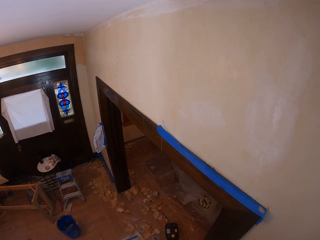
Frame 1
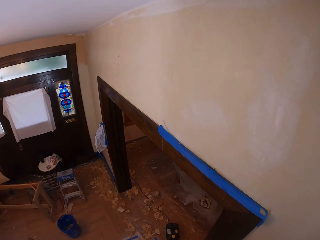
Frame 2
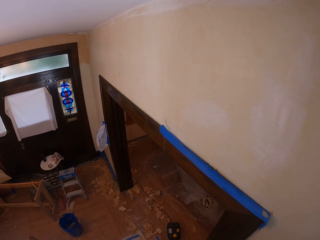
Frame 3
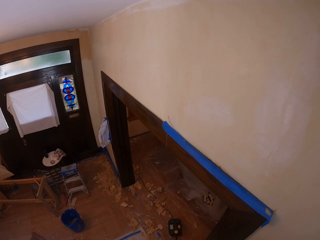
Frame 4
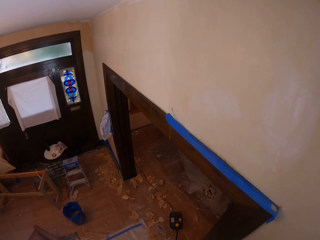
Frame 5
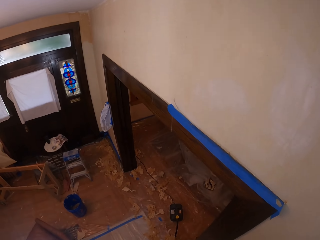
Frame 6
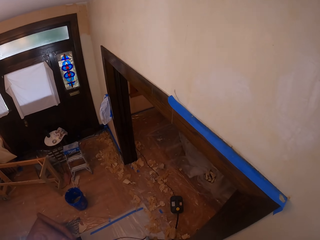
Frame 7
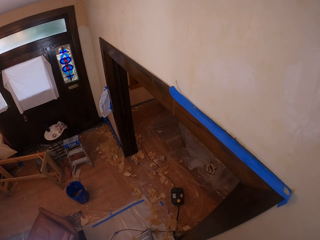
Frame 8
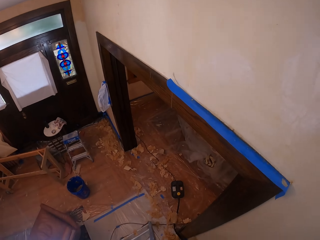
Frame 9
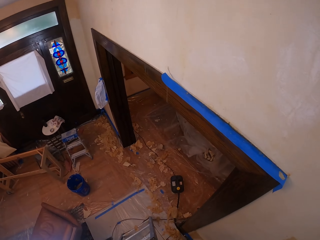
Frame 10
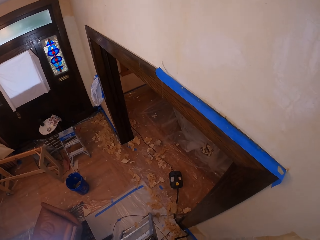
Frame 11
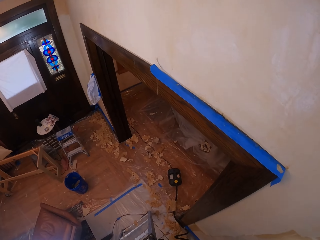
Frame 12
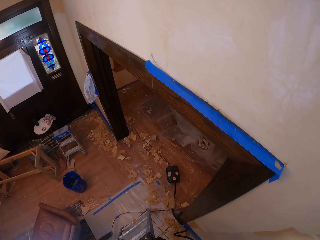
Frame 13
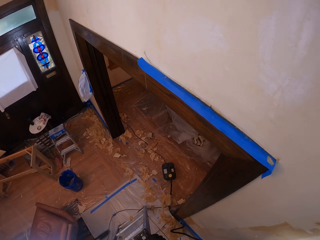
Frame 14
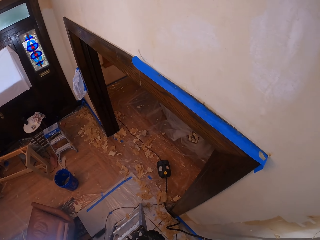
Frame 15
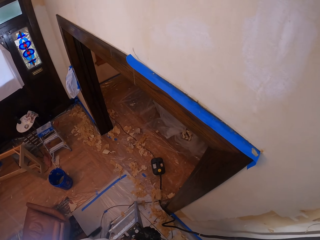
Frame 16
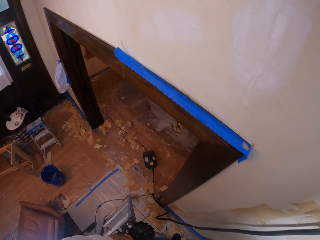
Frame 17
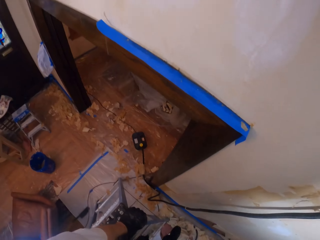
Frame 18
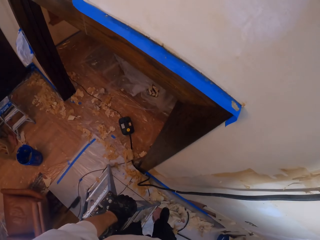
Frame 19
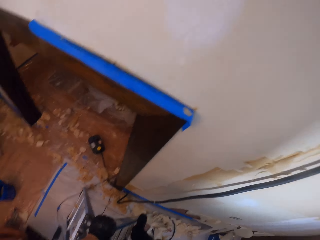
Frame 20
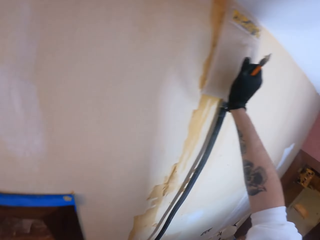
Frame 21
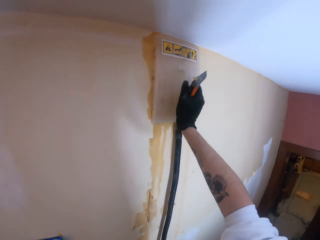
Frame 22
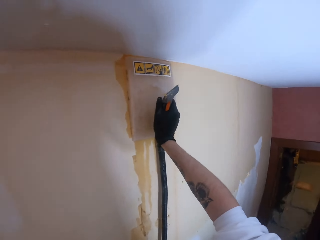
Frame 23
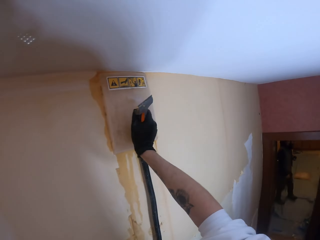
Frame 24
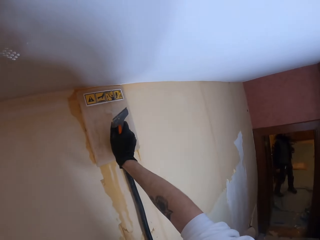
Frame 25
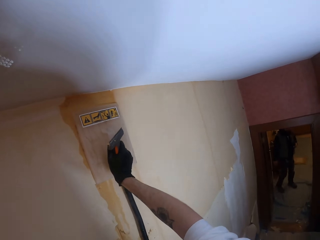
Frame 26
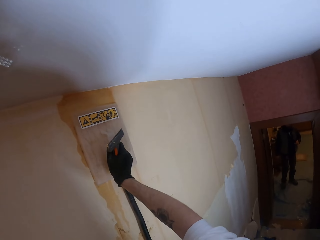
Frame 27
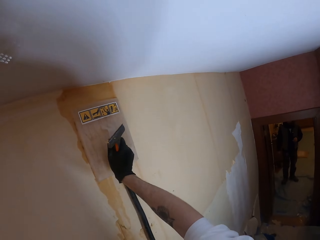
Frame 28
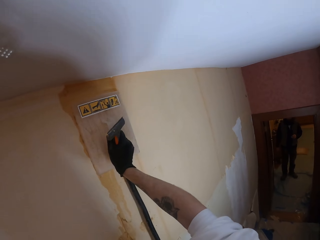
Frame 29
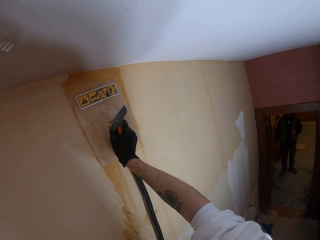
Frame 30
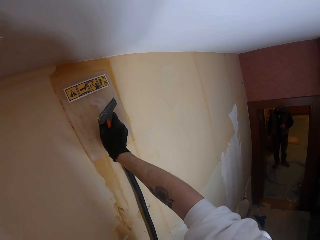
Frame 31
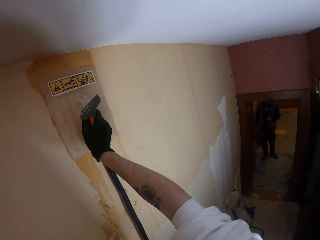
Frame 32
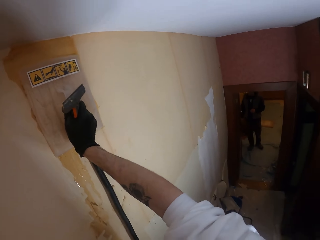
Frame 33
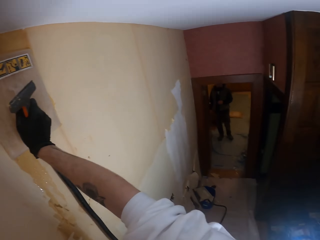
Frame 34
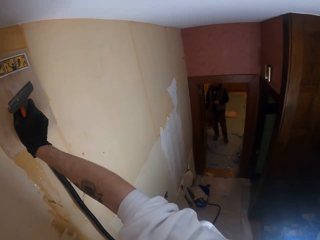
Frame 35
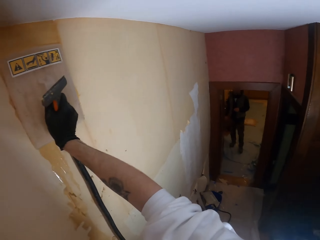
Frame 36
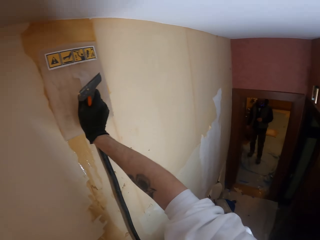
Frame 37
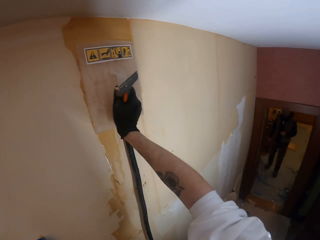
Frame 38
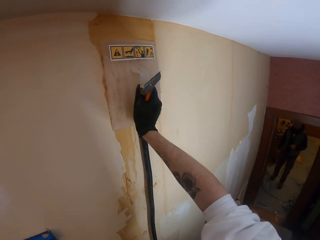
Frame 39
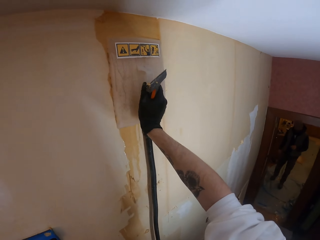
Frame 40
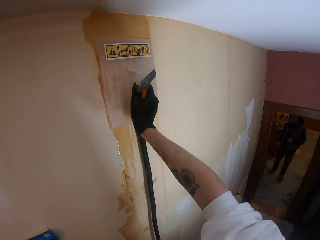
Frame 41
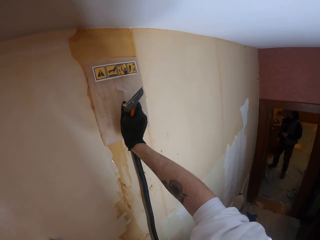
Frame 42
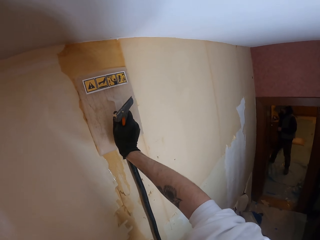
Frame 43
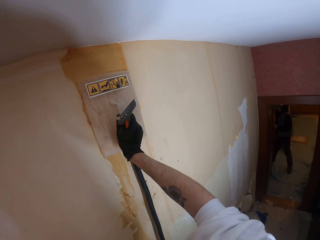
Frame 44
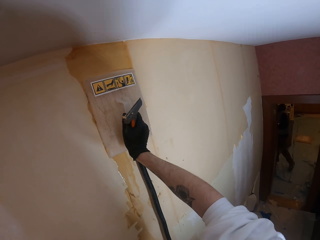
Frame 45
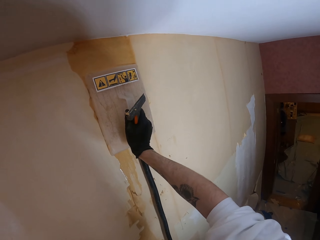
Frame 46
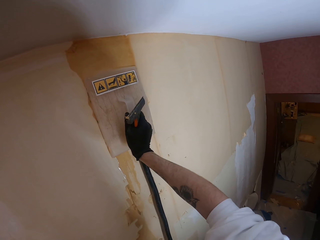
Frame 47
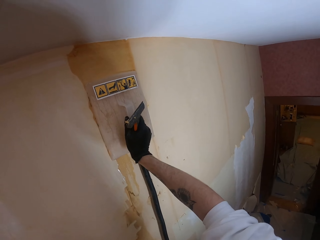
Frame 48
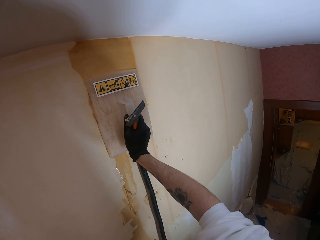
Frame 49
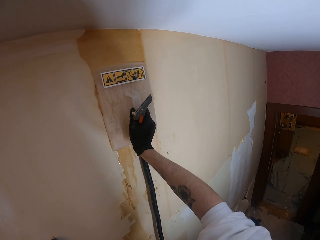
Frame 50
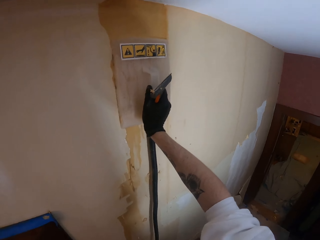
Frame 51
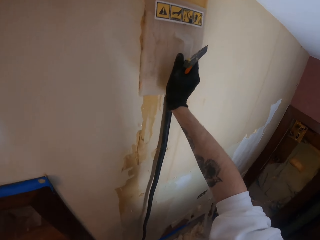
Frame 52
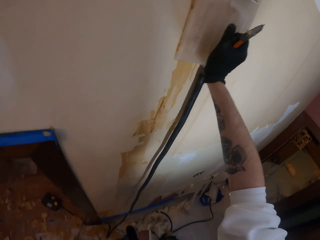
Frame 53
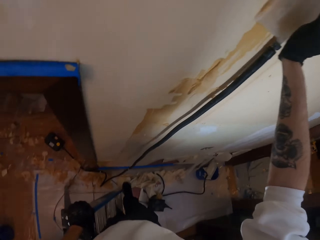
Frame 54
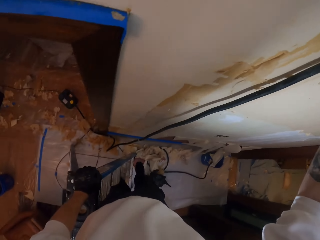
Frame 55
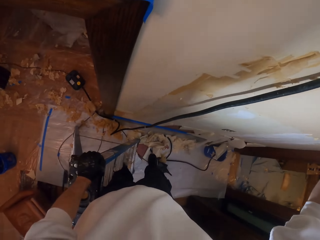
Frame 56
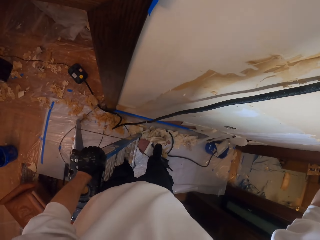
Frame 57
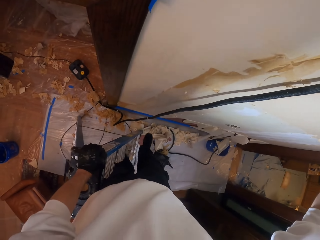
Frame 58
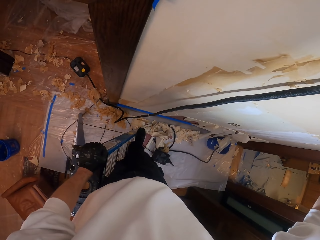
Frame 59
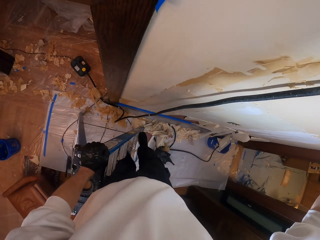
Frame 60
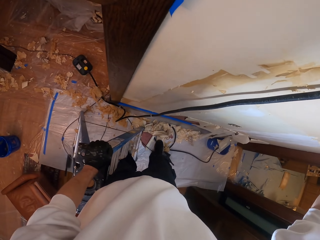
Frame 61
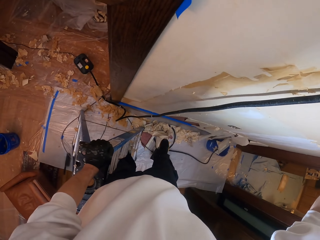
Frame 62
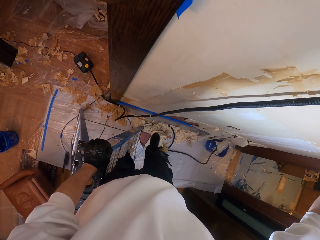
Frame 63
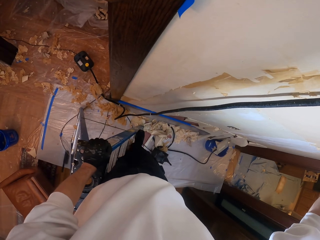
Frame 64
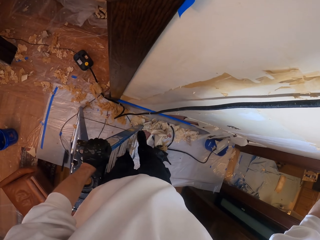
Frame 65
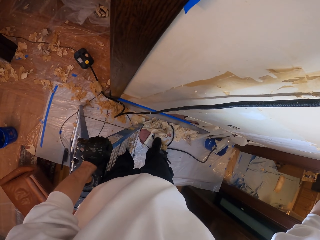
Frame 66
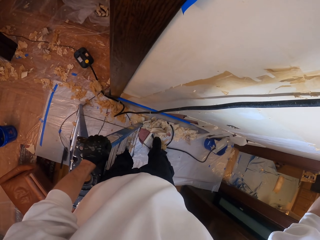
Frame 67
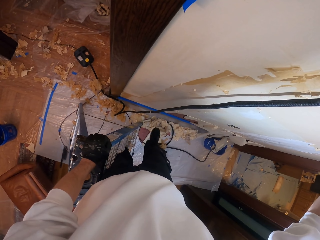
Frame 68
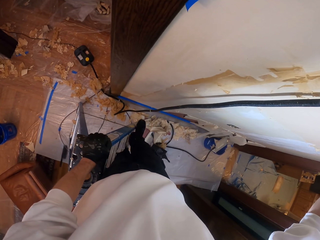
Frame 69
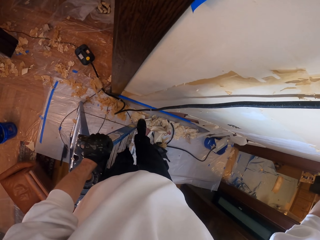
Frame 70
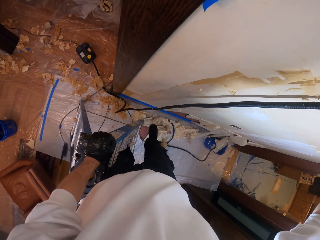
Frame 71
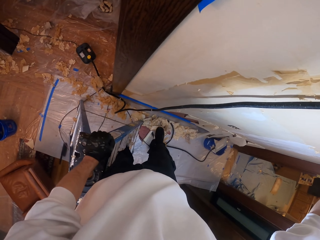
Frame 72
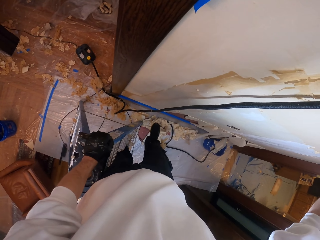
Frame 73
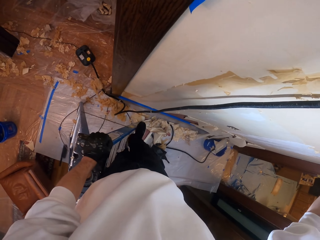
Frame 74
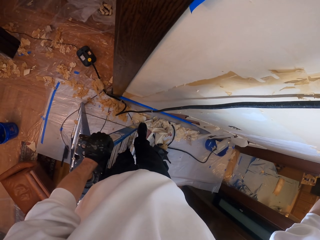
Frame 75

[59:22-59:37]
The camera wearer adjusts the wall leveling tool. He sands a wall with a sander. He looks around a room. He hits the right leg on the ladder. He taps his feet on the ladder.

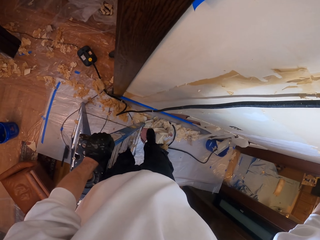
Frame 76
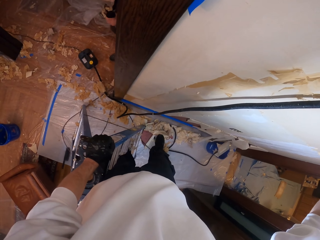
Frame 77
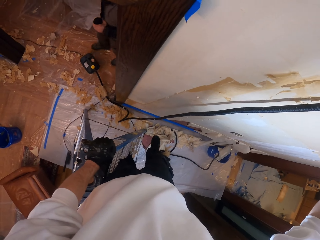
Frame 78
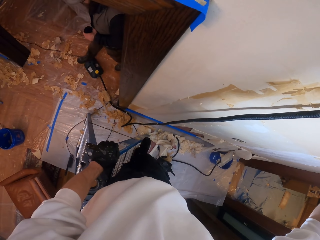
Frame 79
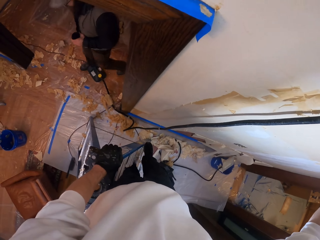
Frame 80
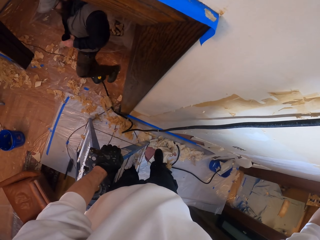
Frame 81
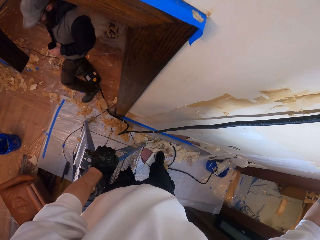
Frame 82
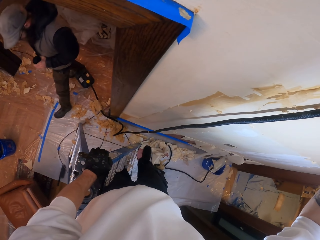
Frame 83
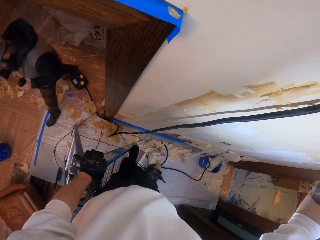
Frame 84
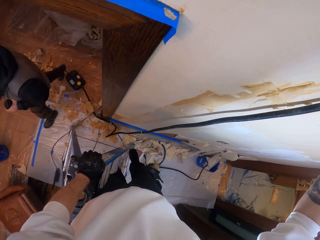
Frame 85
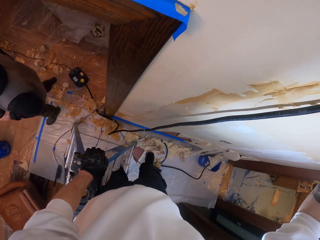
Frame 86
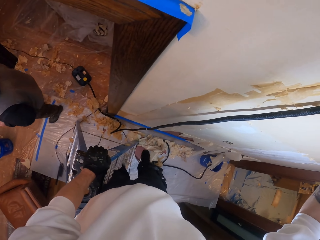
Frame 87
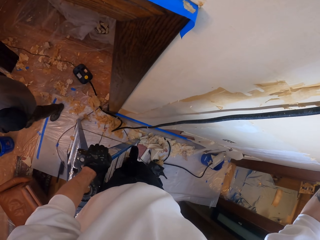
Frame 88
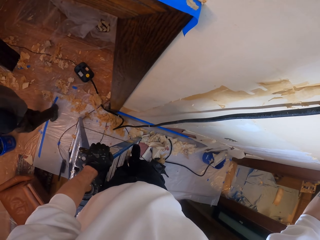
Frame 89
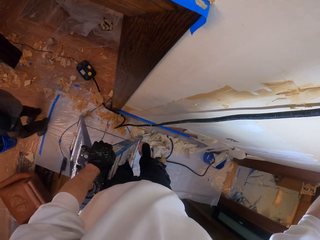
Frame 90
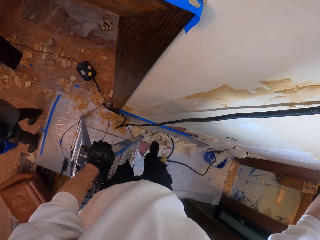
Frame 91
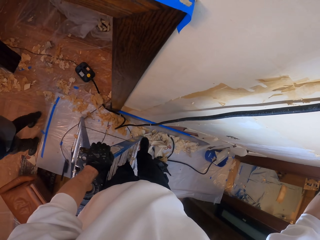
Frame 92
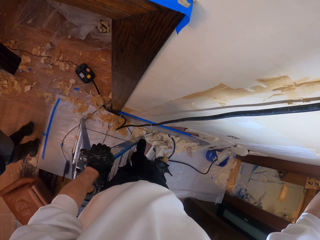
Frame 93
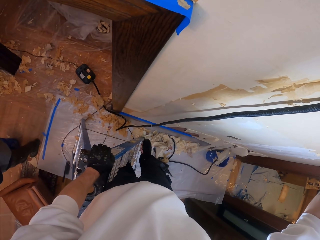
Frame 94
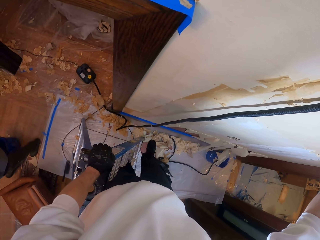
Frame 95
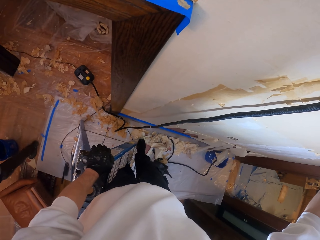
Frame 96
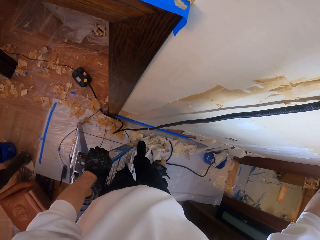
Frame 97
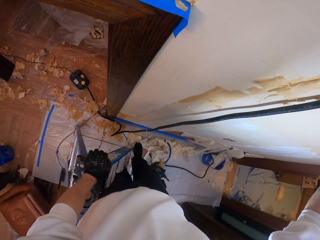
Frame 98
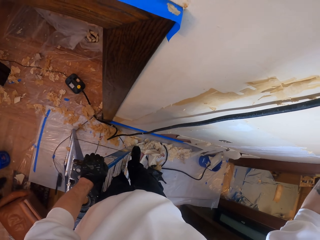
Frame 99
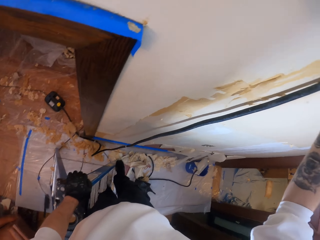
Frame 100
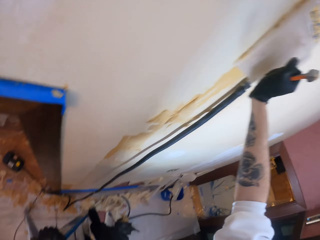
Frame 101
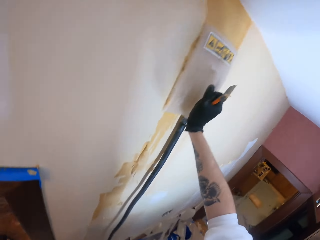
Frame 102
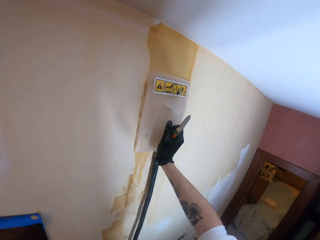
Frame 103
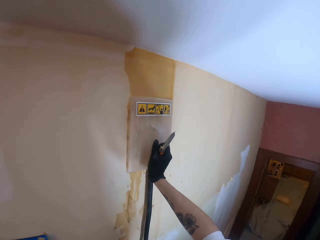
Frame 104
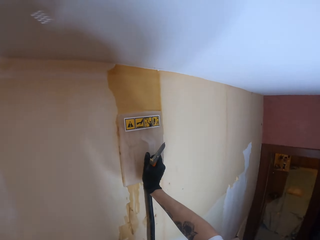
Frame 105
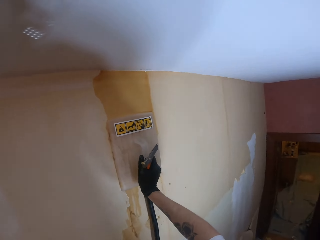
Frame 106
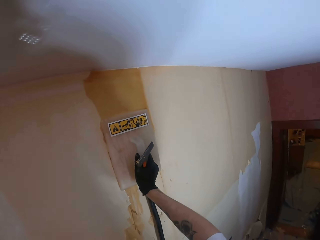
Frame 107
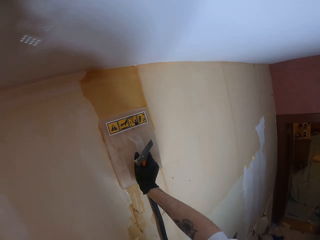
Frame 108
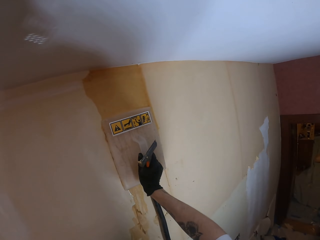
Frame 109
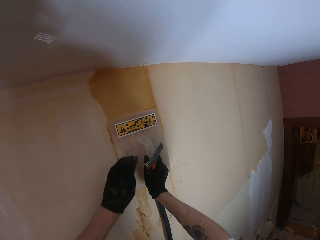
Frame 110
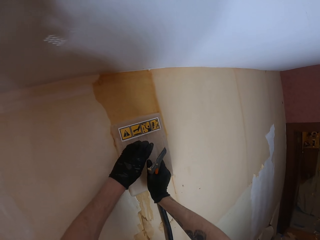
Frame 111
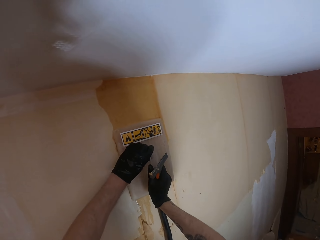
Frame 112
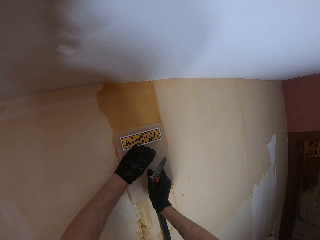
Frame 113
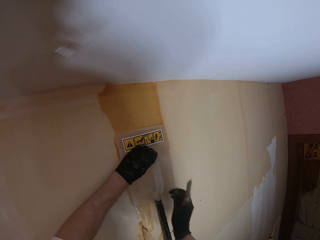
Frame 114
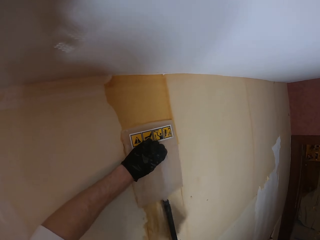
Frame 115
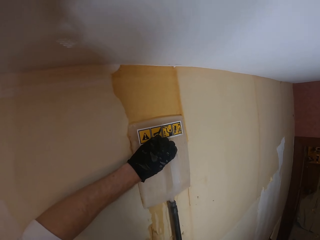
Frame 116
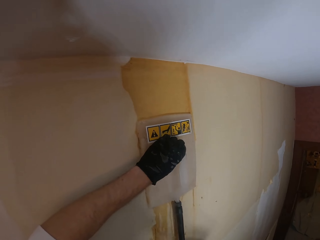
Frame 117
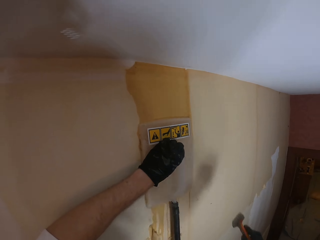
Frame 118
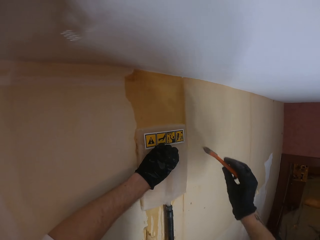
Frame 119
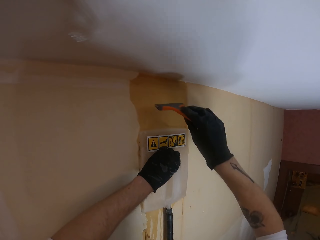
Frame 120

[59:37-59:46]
A man walks around a room. The camera wearer looks around the room. They hold the wall leveling tool with the left hand.
